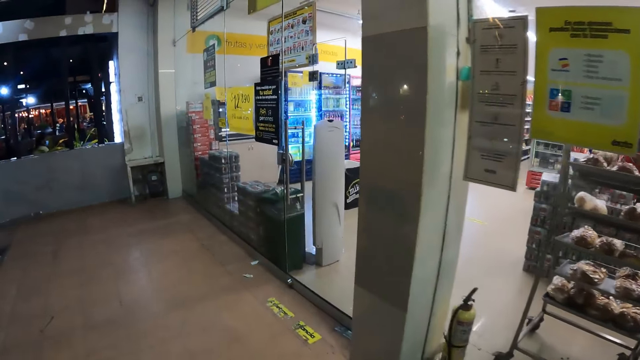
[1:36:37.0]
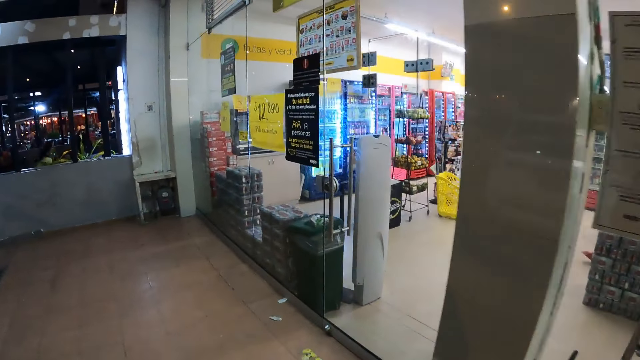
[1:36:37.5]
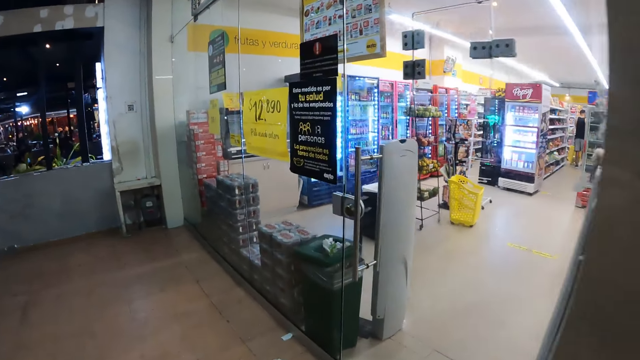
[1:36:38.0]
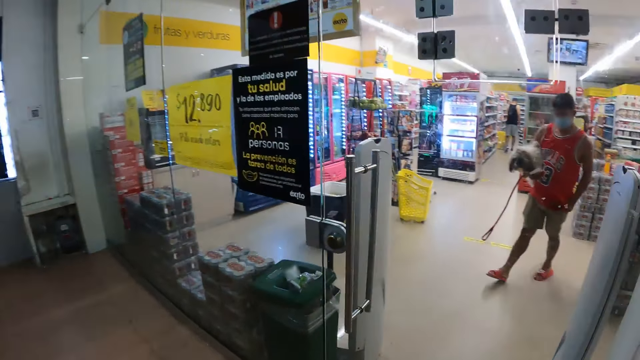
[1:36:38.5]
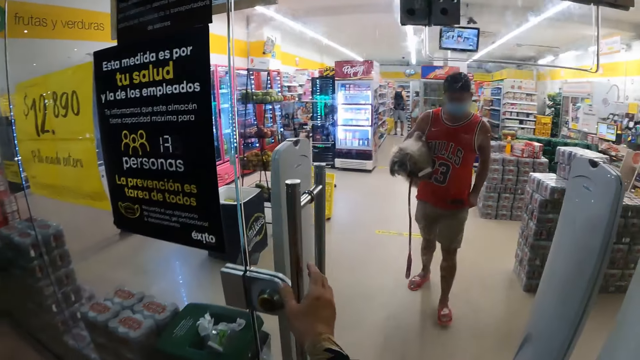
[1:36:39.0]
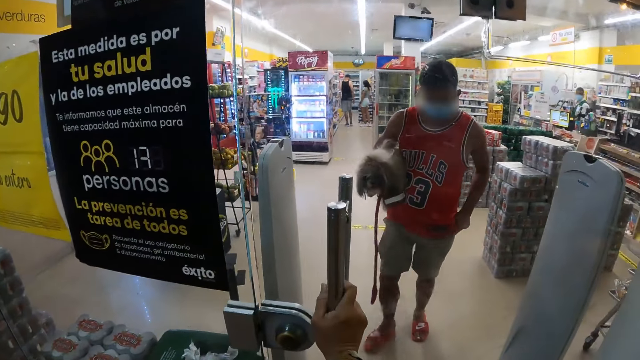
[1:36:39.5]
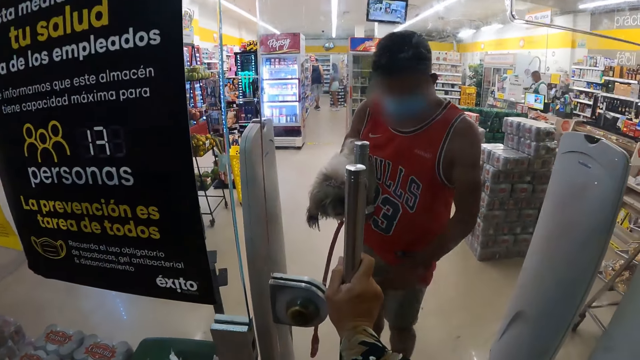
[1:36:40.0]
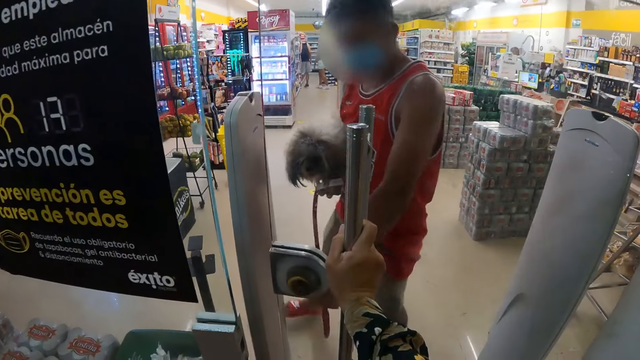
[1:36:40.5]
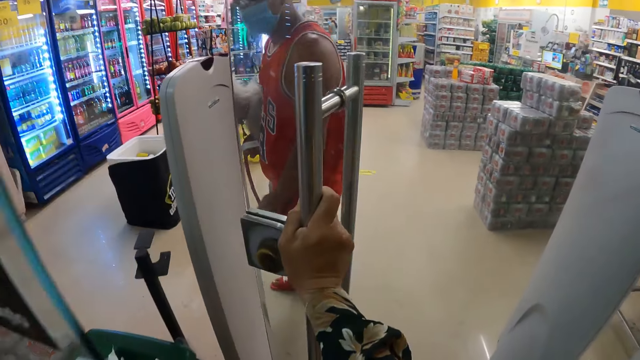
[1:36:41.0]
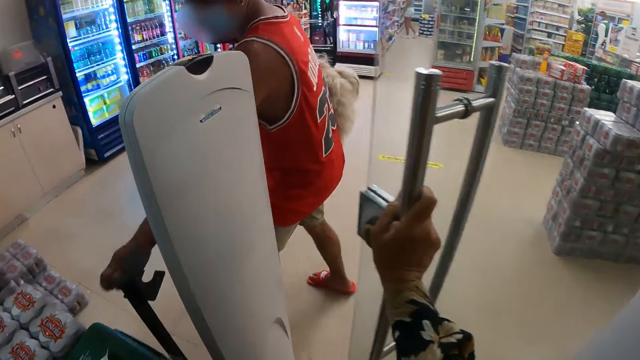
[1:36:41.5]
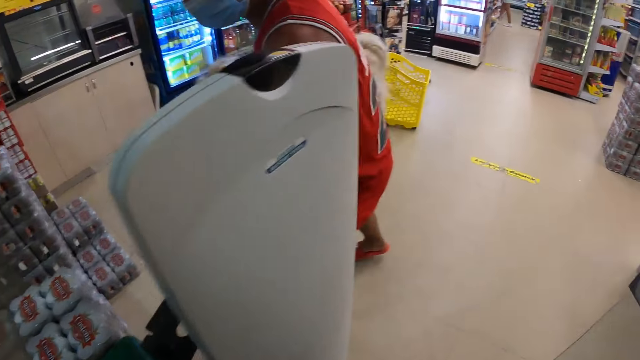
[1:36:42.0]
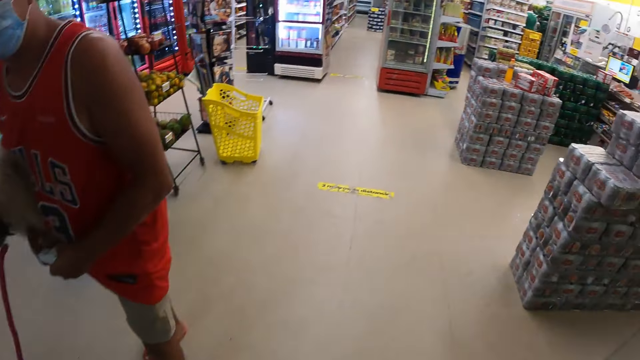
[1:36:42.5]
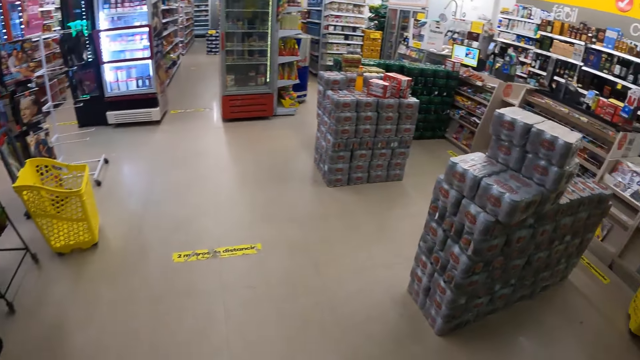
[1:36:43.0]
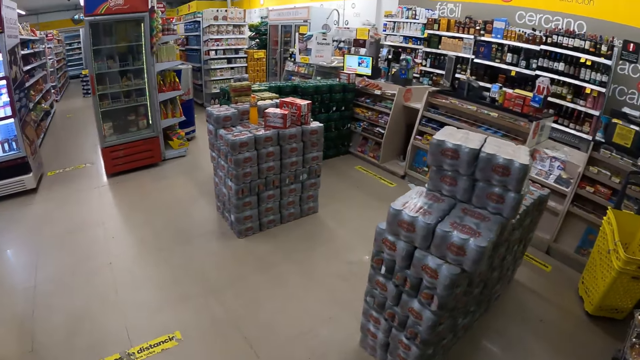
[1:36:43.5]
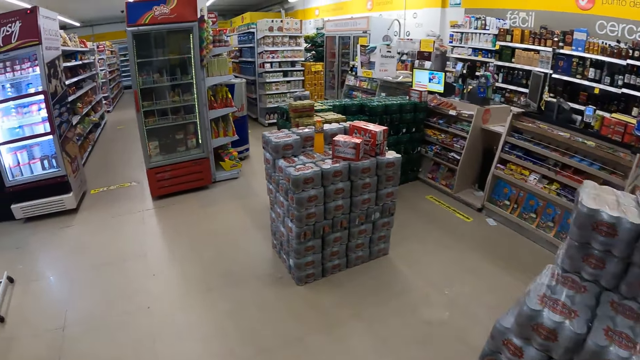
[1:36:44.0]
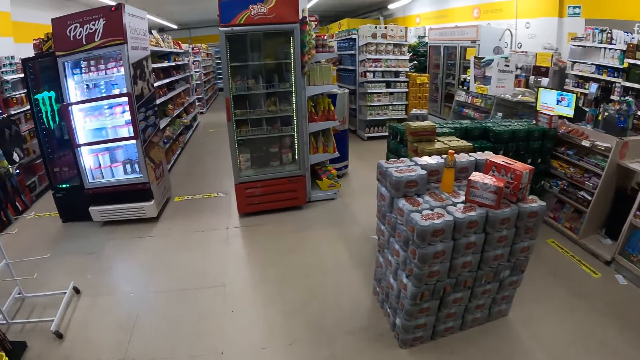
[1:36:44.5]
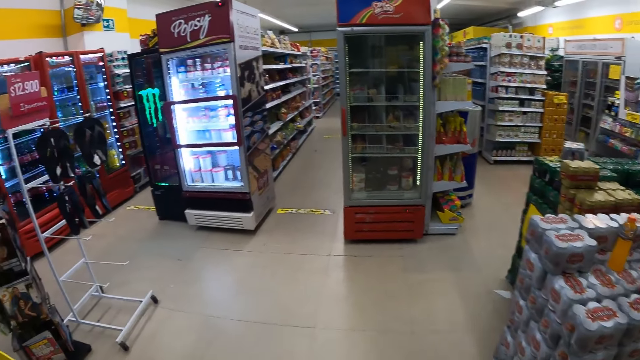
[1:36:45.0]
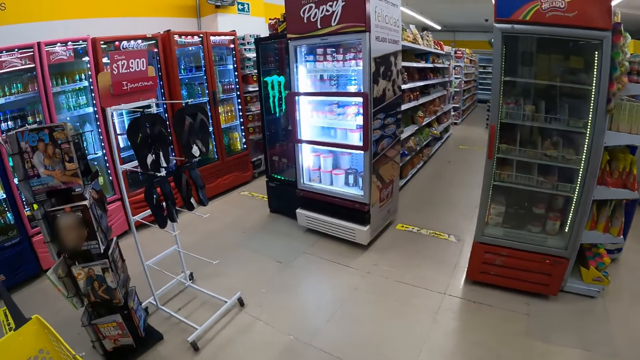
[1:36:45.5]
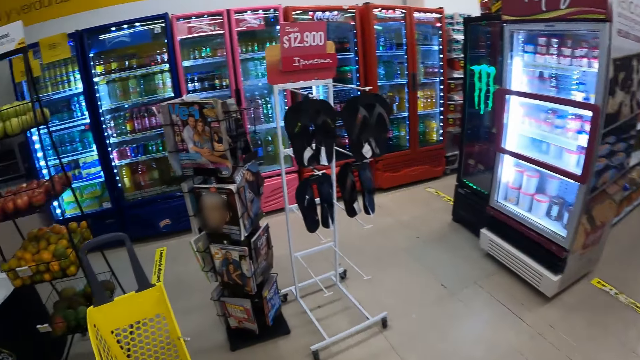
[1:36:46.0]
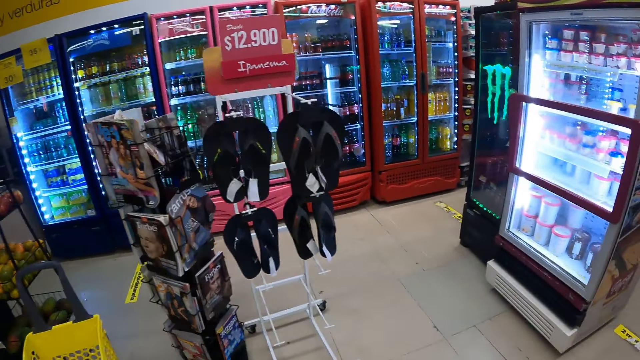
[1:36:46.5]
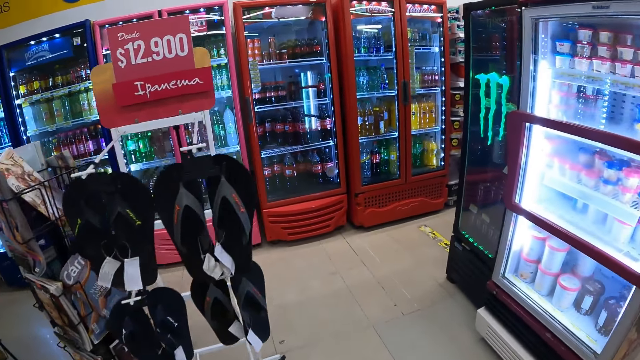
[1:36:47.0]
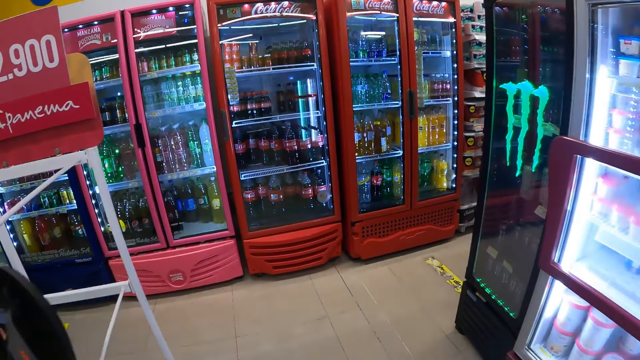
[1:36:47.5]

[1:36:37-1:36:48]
The camera wearer opens the glass door of a grocery store with her right hand. A man touches the glass door handle with her left hand. The camera wearer walks into the grocery store.

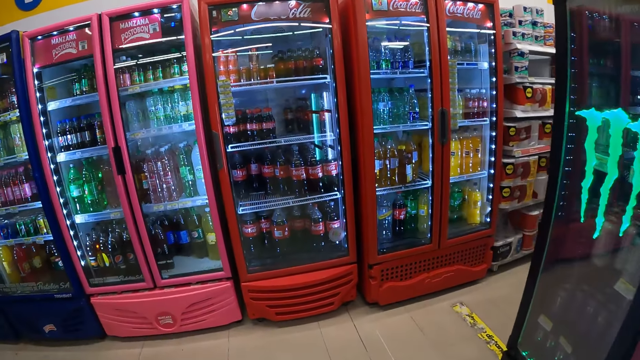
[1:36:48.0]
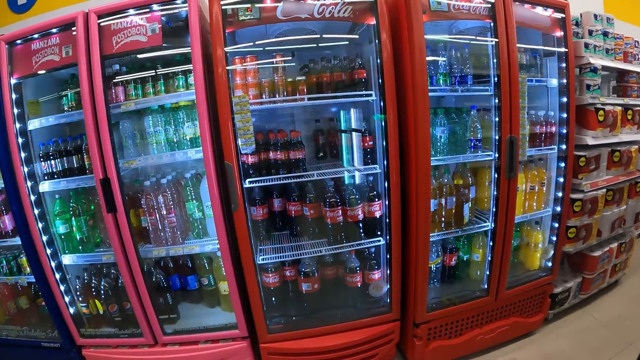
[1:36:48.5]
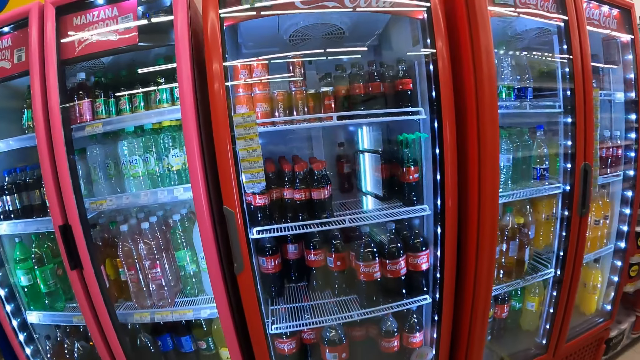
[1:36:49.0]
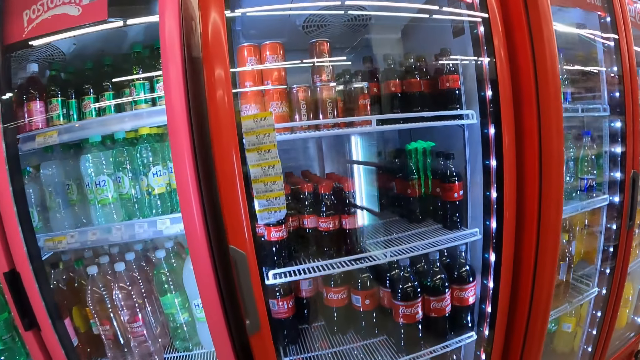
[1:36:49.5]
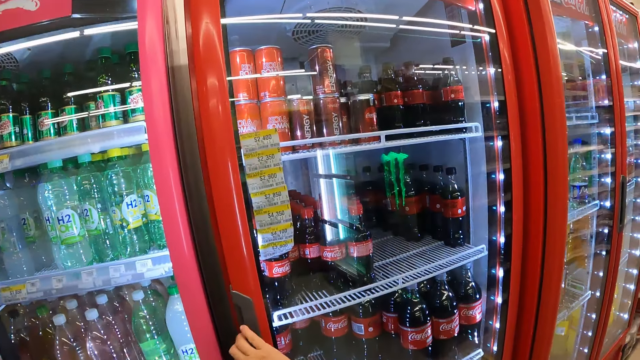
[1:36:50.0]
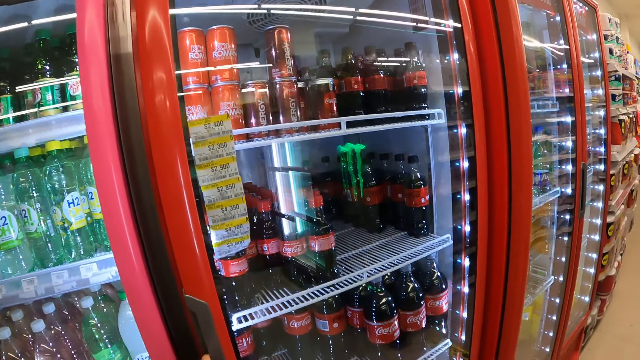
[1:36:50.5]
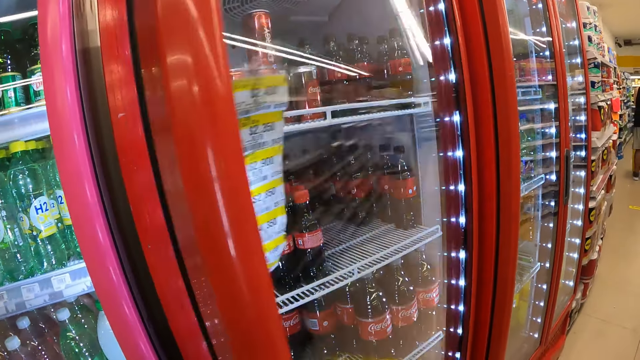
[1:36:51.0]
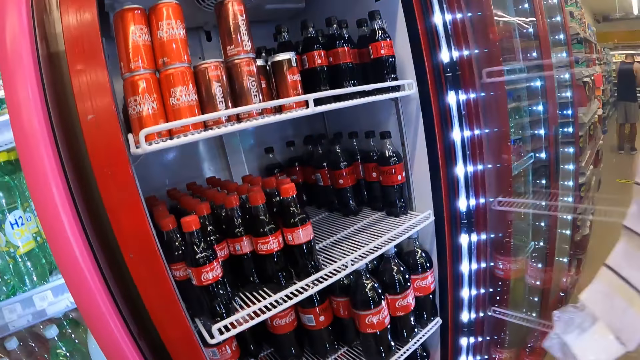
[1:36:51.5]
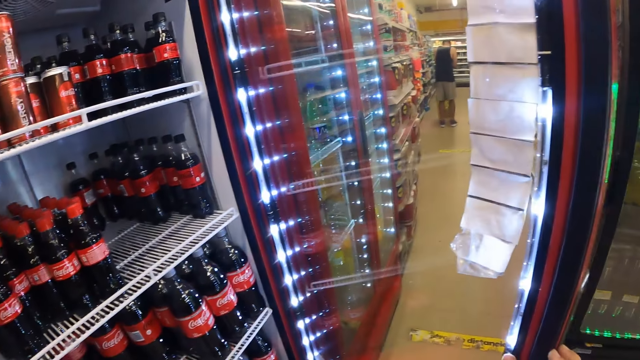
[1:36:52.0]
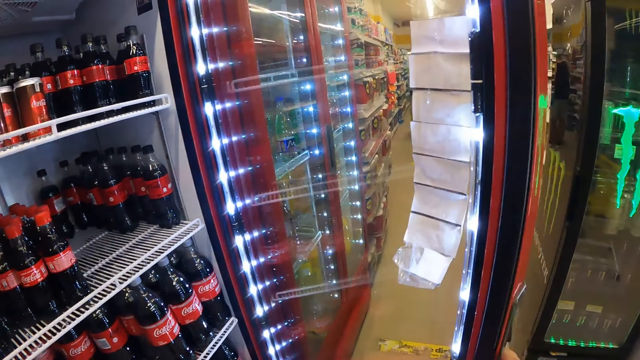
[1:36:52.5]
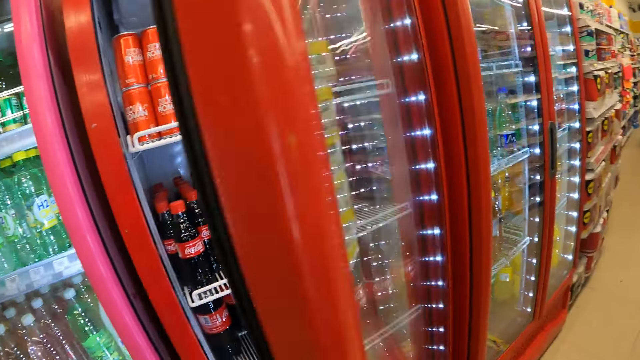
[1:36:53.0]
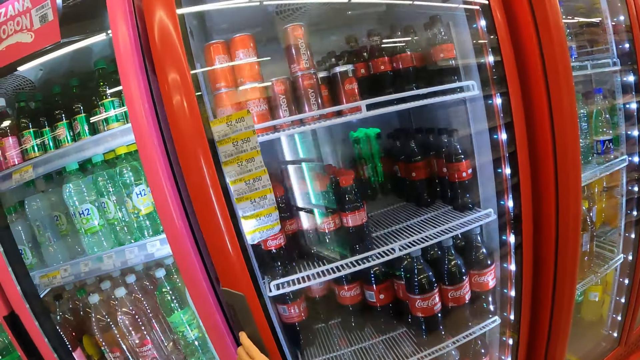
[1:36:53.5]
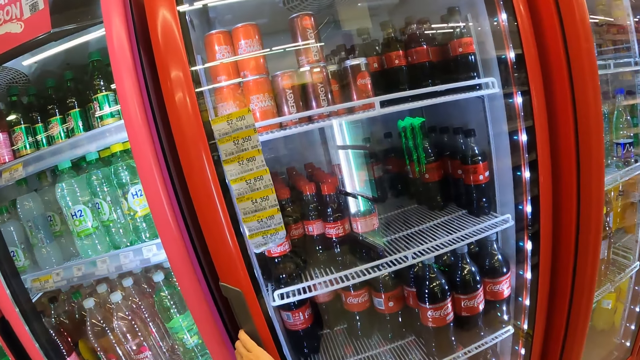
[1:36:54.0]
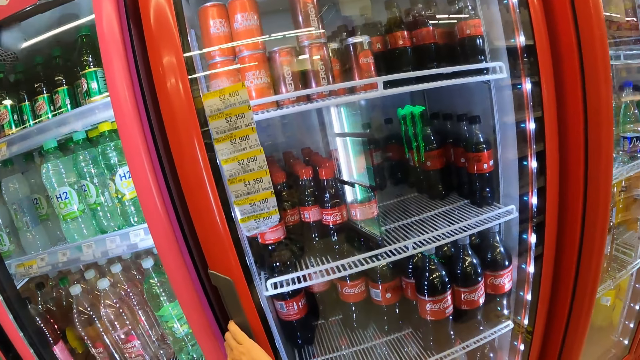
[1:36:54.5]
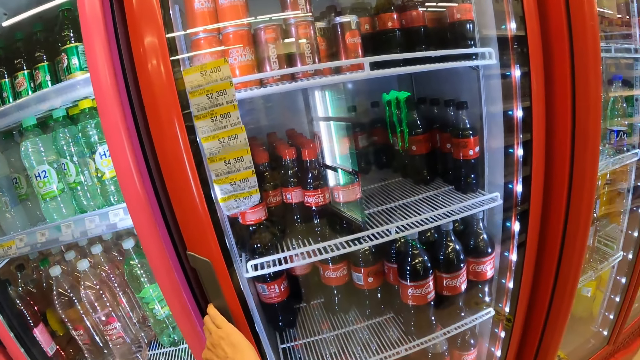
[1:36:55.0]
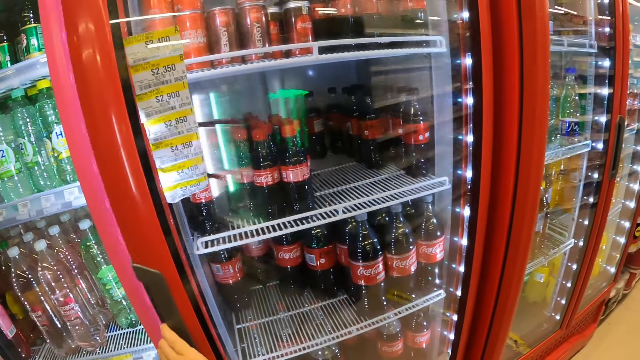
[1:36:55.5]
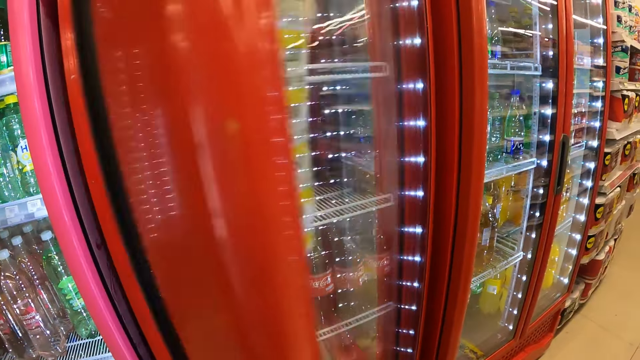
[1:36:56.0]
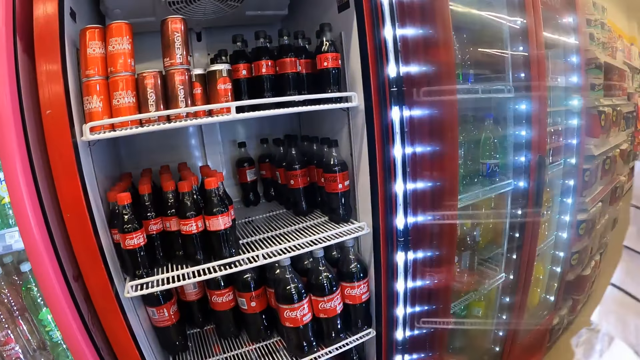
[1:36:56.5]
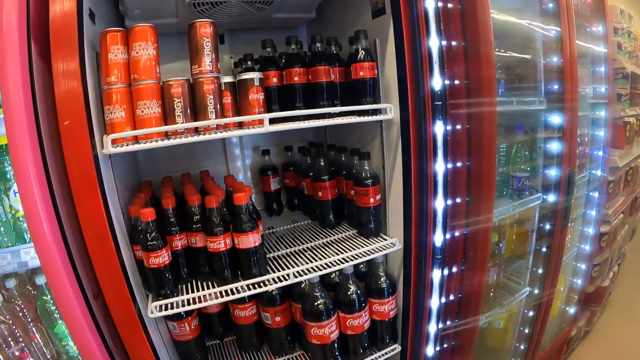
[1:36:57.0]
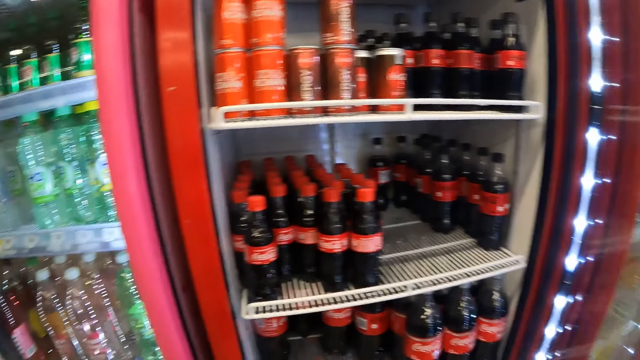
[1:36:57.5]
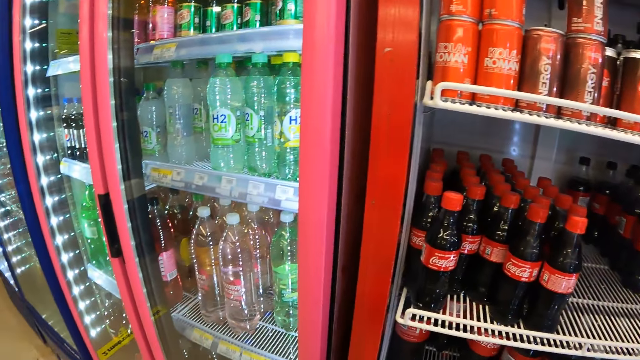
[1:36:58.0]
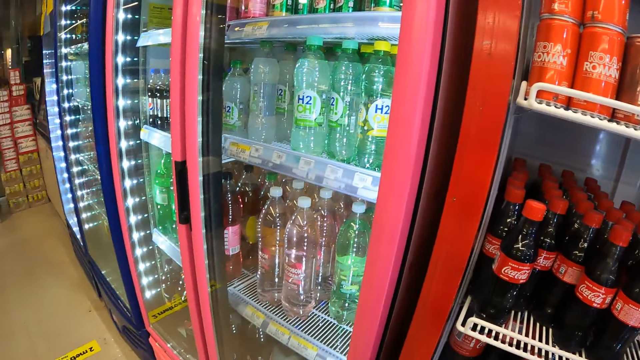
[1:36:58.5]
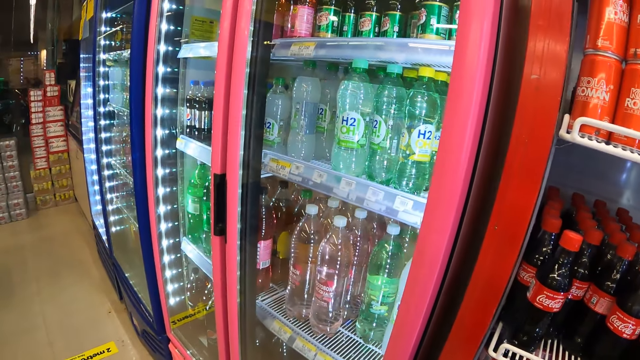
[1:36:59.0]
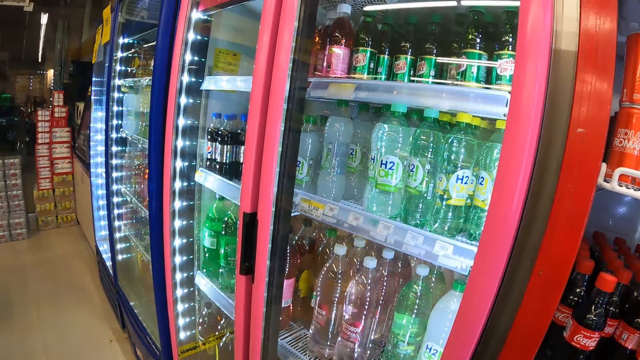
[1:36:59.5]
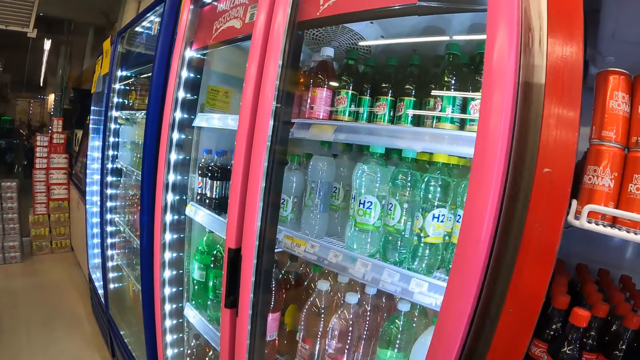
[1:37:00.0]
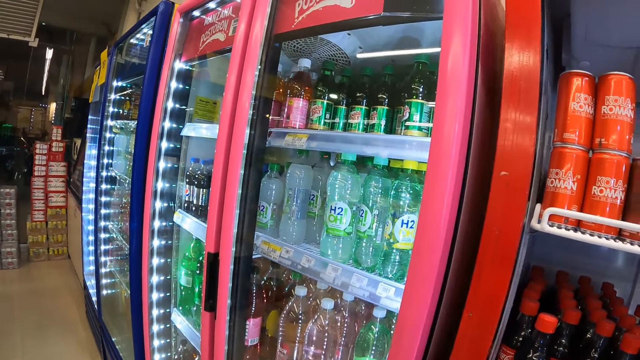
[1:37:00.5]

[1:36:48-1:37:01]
The camera wearer opens a display cooler in the grocery store with her right hand. She closes the display cooler in the grocery store with her right hand. She opens the display cooler in the grocery store with her right hand.
